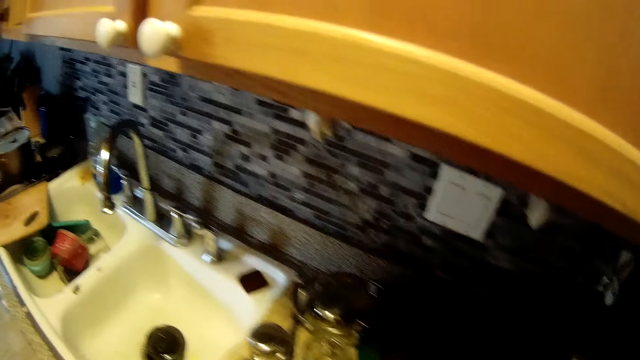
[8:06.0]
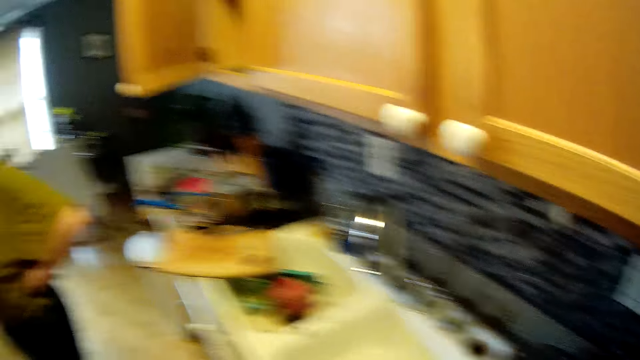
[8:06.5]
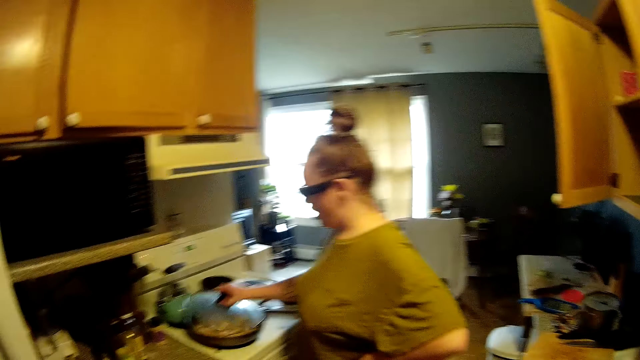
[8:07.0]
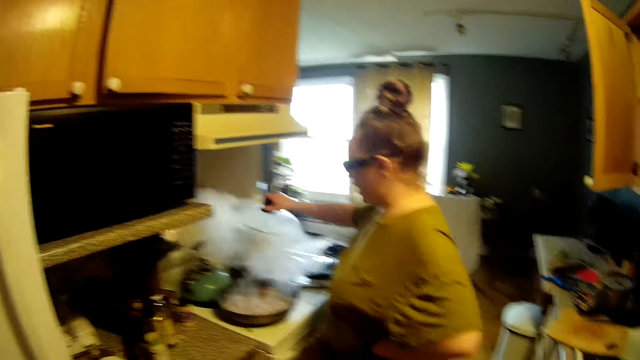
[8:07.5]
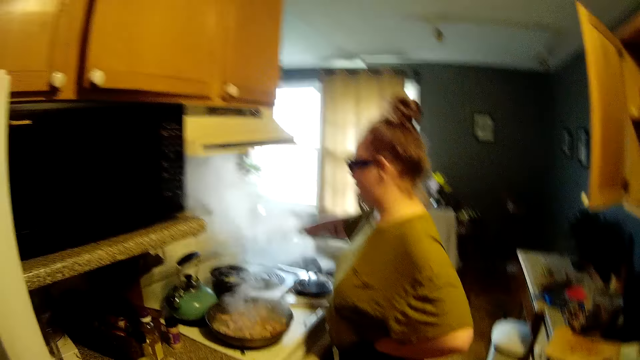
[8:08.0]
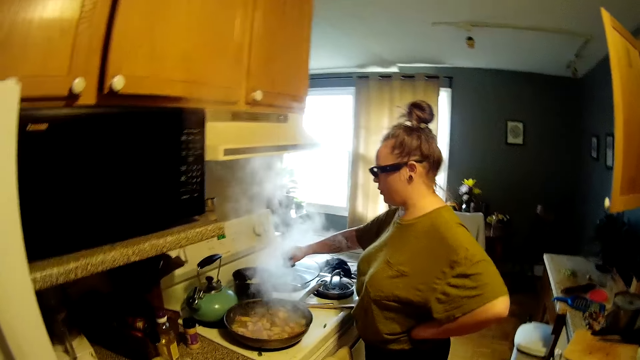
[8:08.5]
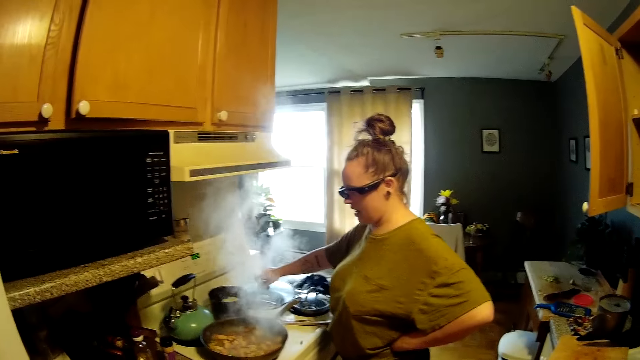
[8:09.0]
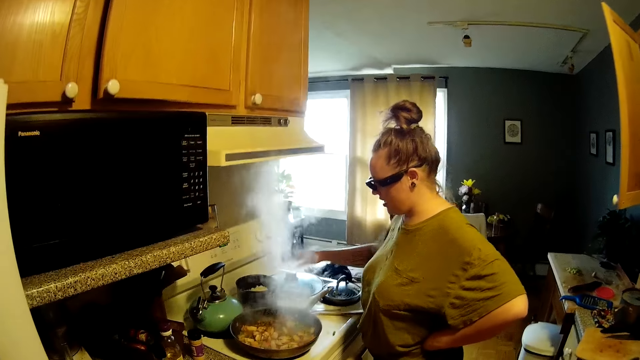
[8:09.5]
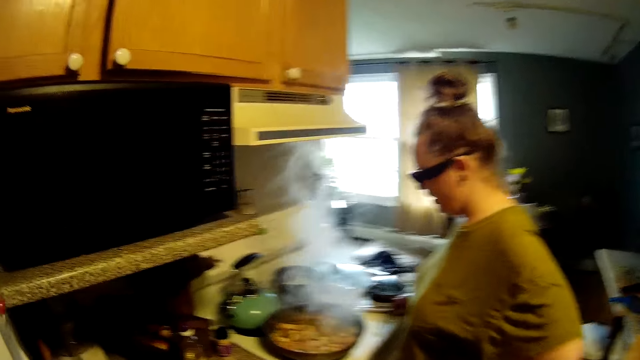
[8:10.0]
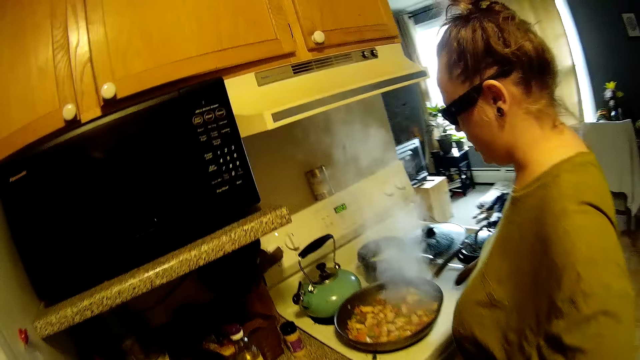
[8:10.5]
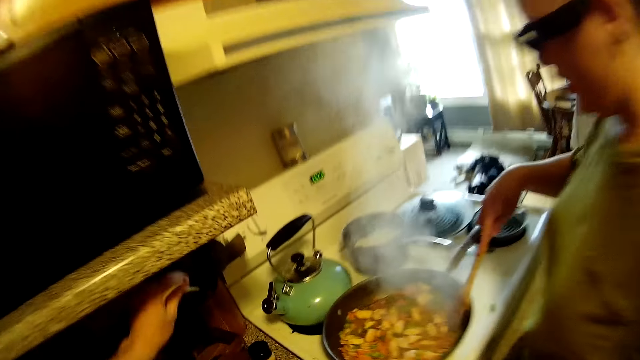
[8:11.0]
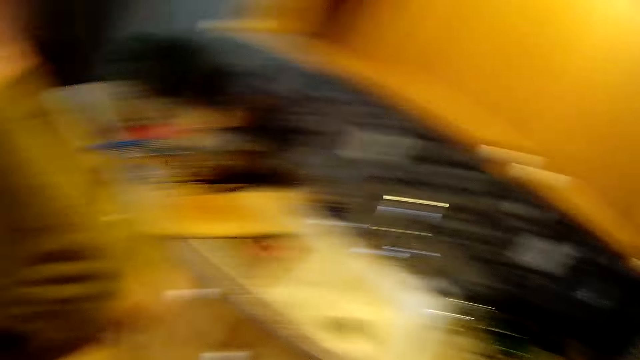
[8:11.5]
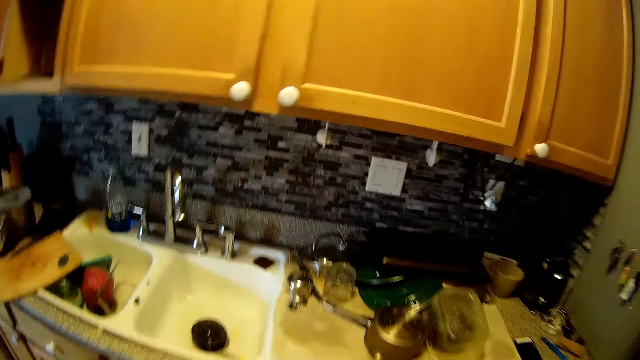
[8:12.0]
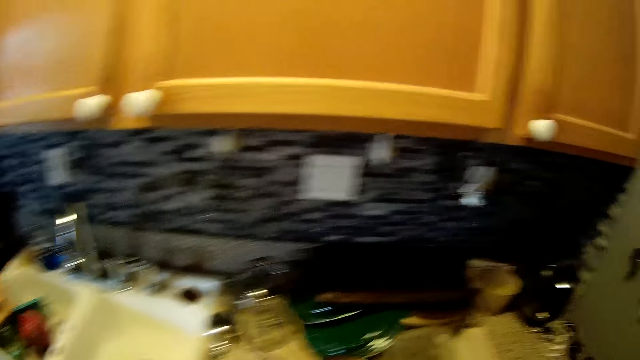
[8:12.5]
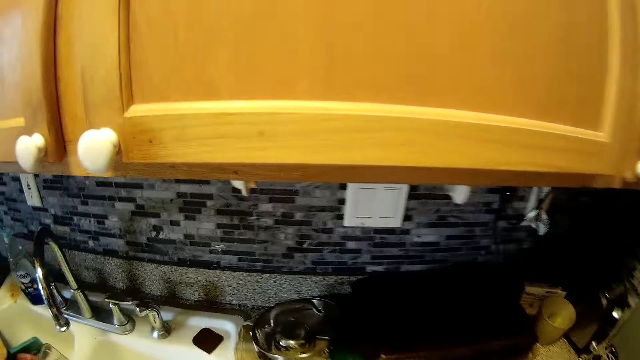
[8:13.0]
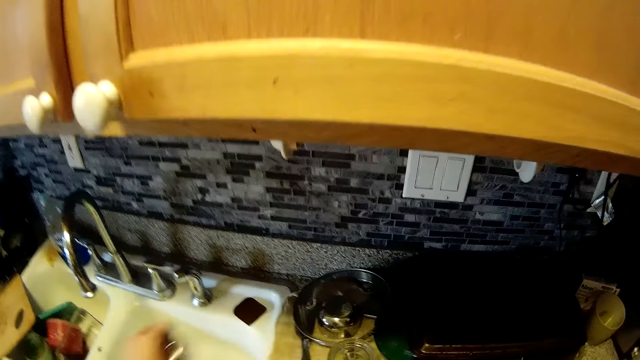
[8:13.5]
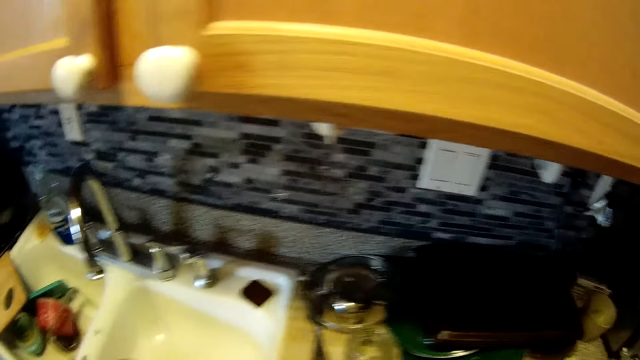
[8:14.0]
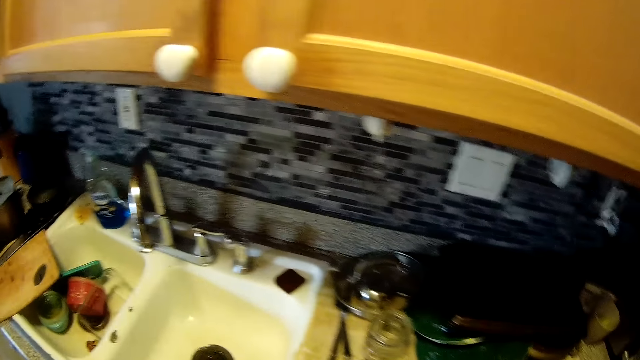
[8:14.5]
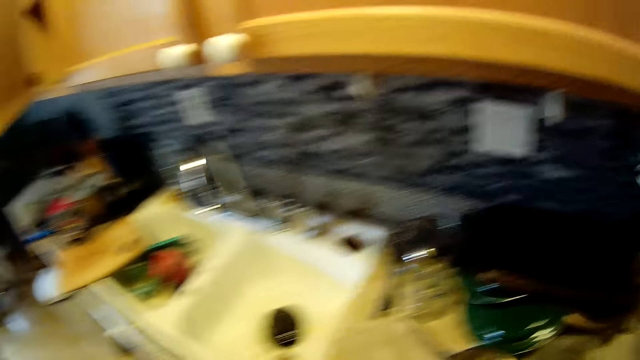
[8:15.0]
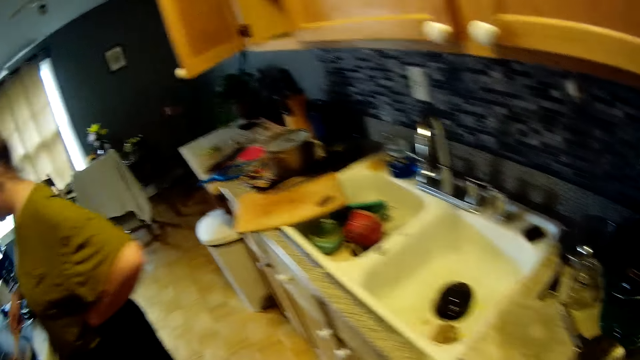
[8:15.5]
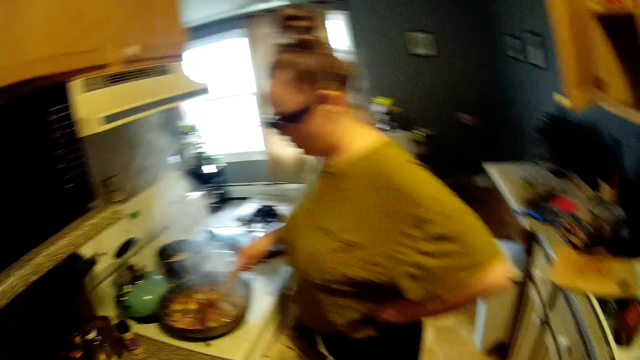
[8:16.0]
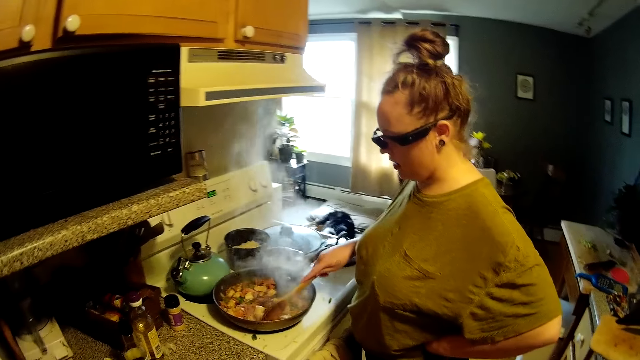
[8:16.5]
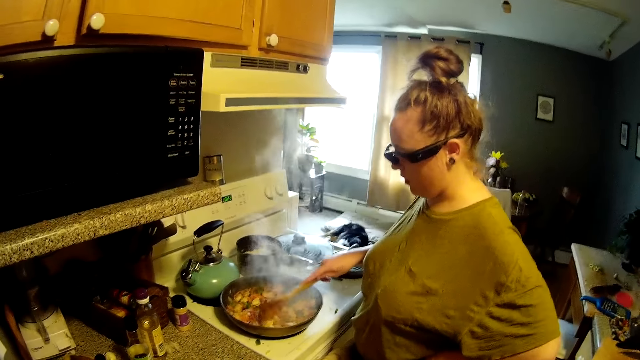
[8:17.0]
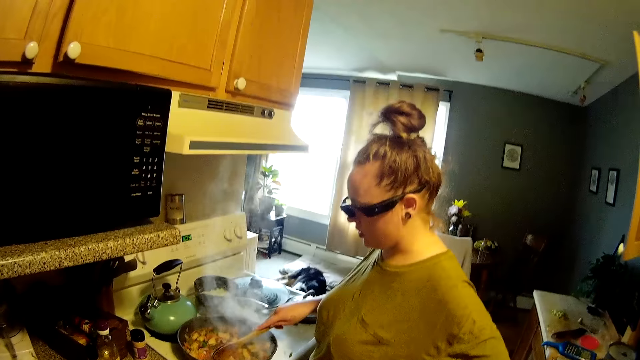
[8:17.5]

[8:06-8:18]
The woman opens the lid of a pan on the cooker with her right hand. The woman places the lid of the pot in her right hand on the cooker. The woman picks up a wooden spoon from the cooker with her right hand. The woman stirs food in the pan on the cooker with the spoon in her right hand. The camera wearer places a spoon in his left hand into a cutlery holder on the countertop. He picks up a measuring spoon from the cooker with his left hand.

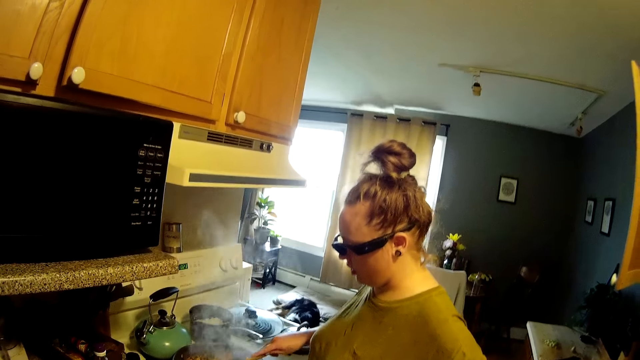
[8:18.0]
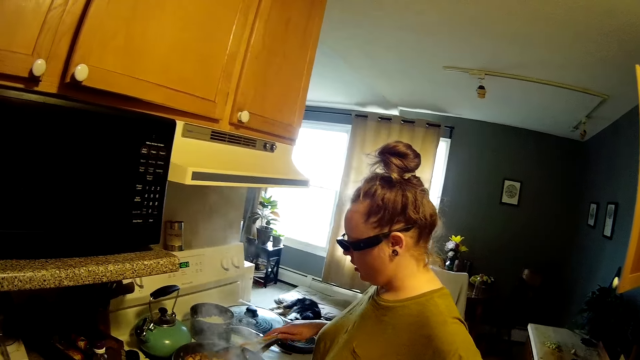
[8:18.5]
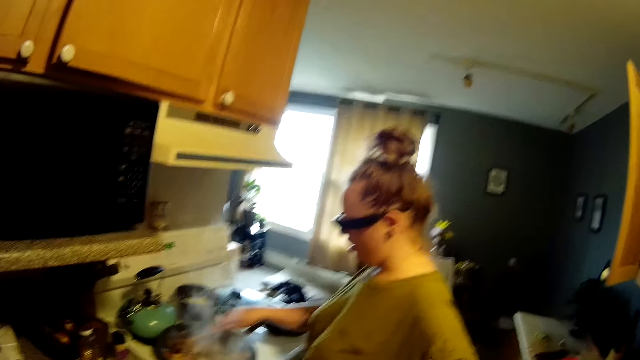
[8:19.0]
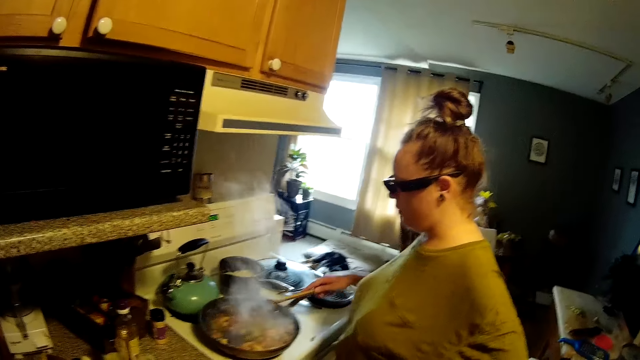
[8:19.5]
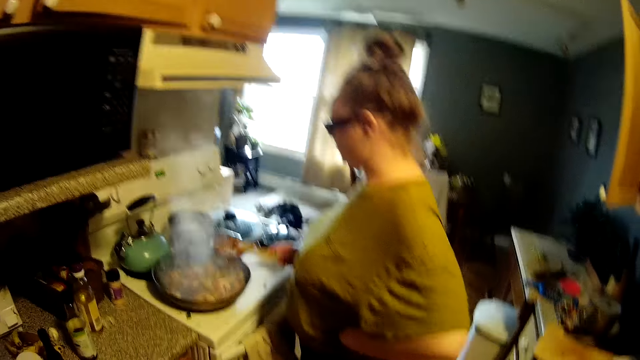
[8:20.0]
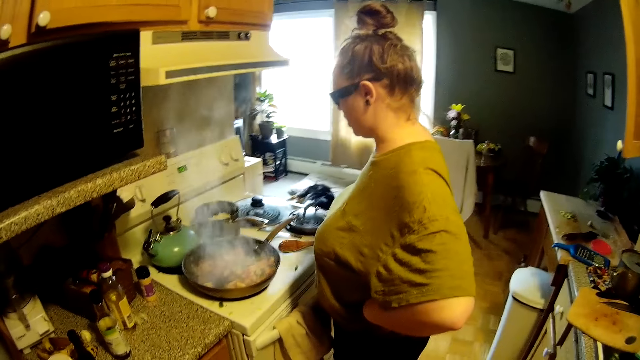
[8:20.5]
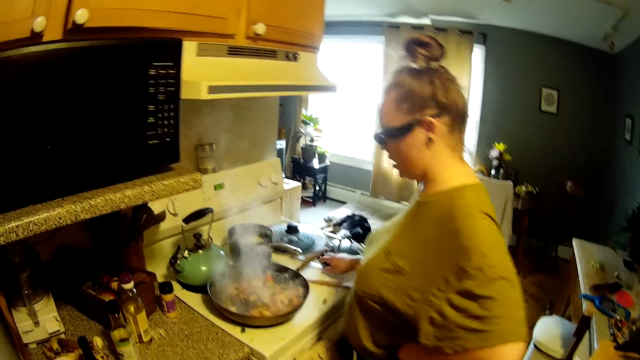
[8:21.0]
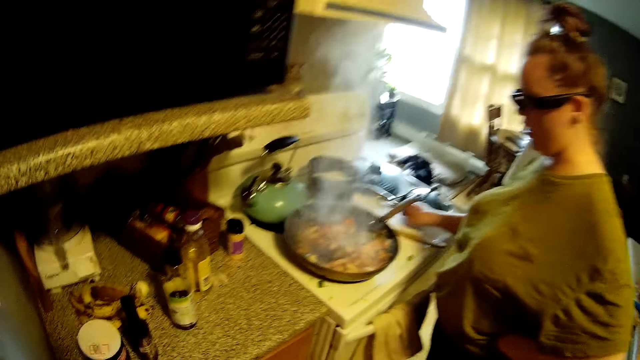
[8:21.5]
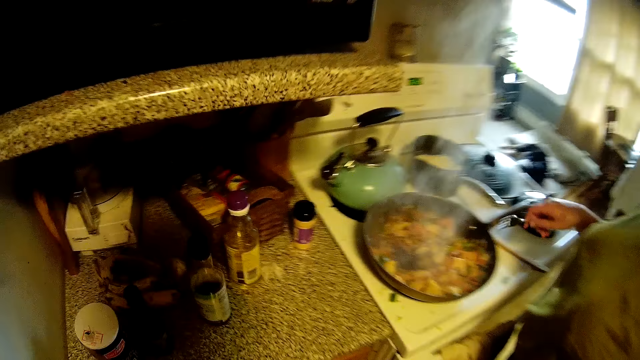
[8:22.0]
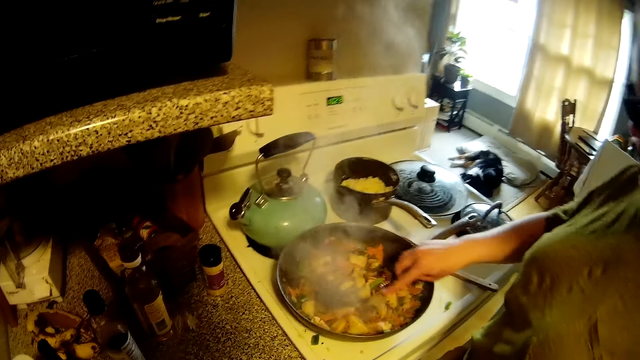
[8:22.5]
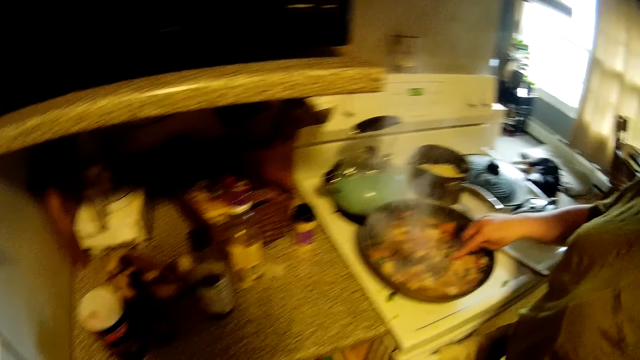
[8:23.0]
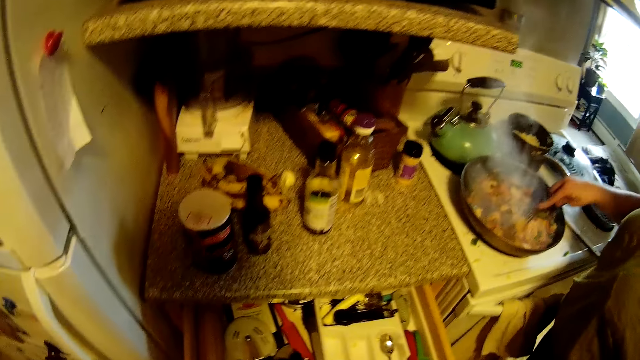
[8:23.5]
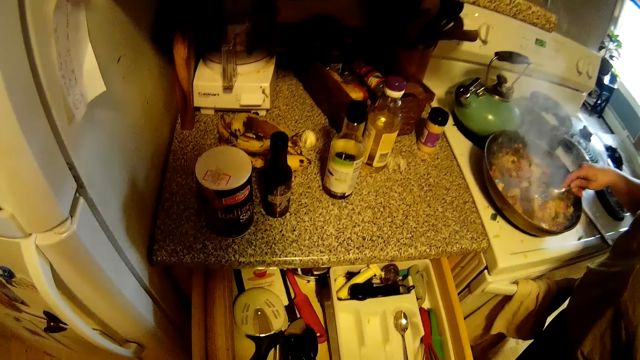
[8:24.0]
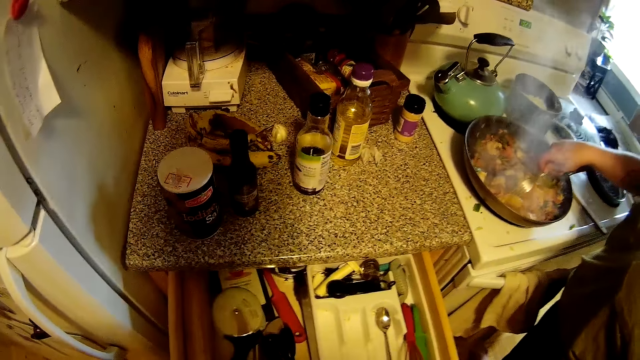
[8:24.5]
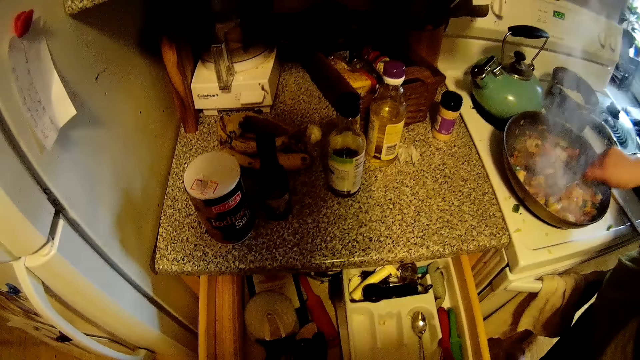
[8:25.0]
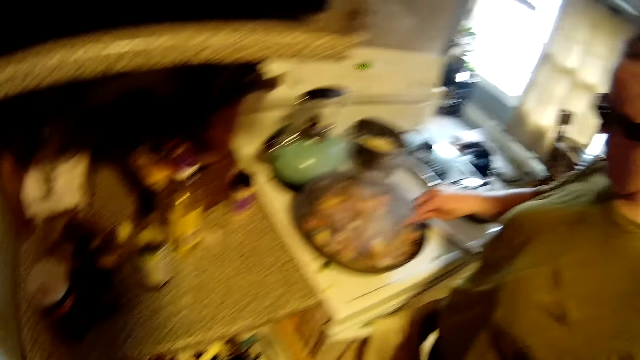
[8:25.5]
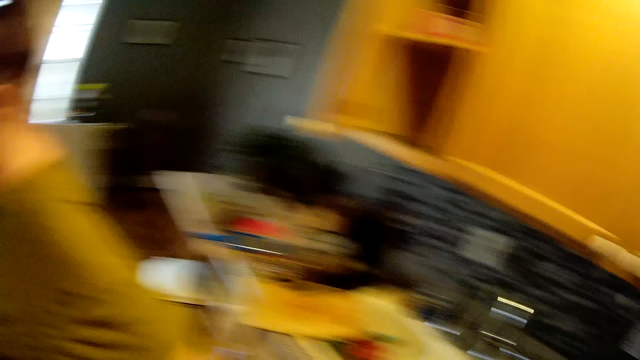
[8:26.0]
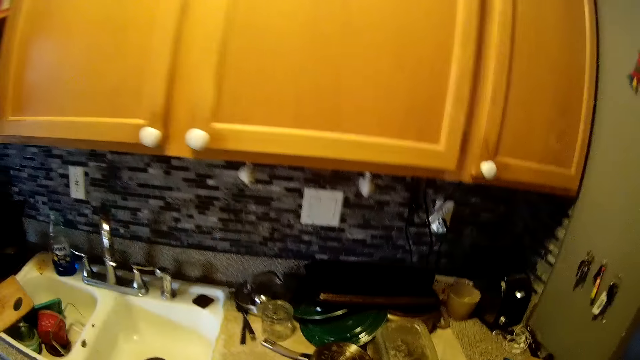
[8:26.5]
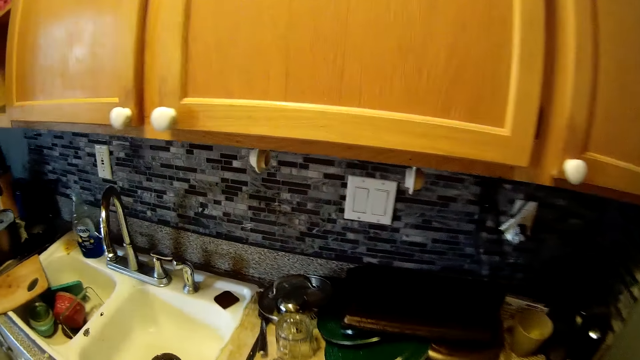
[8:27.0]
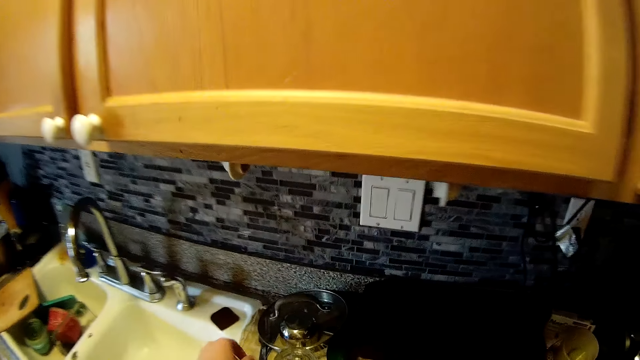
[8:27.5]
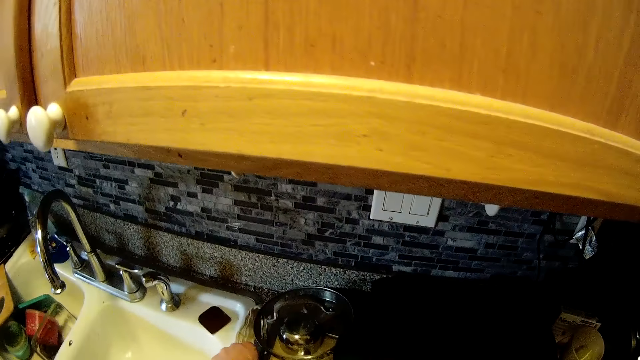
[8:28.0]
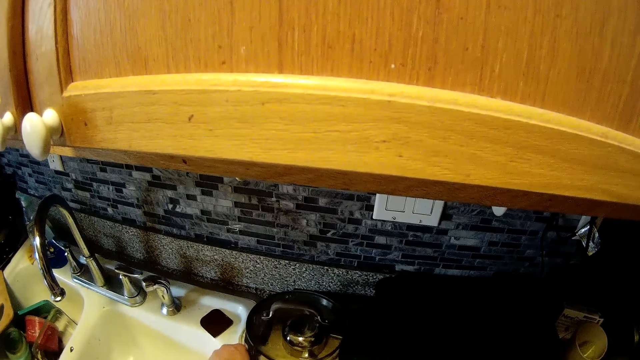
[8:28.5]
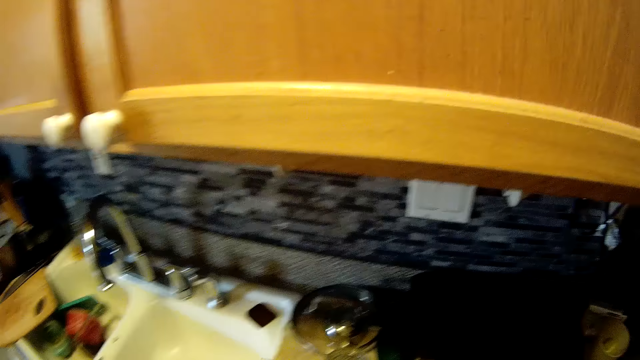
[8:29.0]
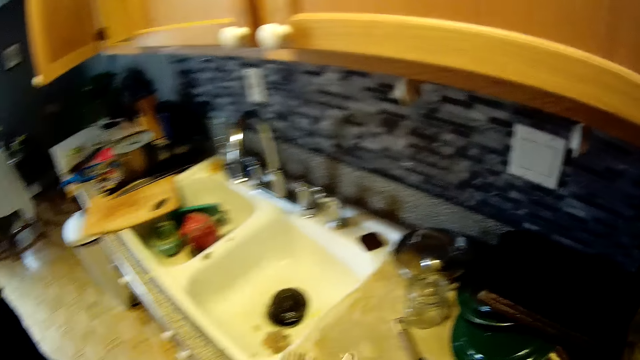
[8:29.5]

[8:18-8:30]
The woman knocks the pan with the wooden spoon. The woman places the wooden spoon in her right hand on the cooker. The woman picks up a fork or spoon from the cooker with her right hand. The woman stirs food in the pan on the cooker with the fork in her right hand. The camera wearer opens a drawer. He picks up cutleries from underneath the lid of a pot on the countertop with his left hand.
